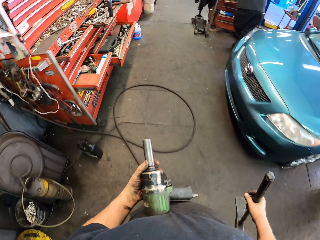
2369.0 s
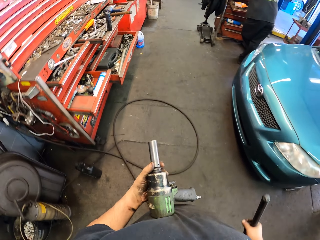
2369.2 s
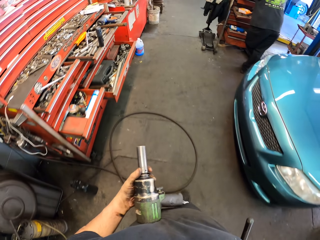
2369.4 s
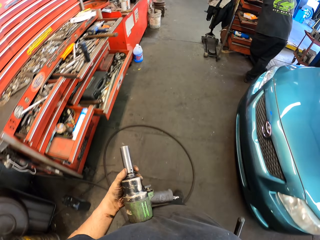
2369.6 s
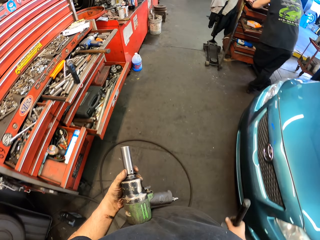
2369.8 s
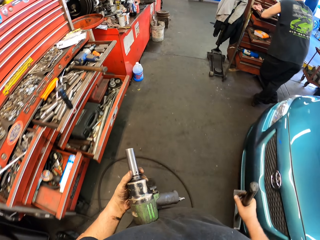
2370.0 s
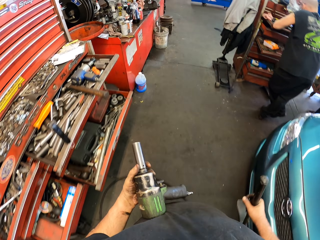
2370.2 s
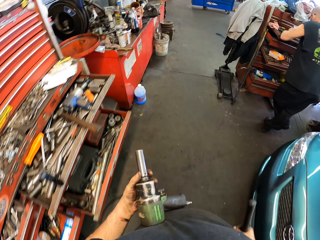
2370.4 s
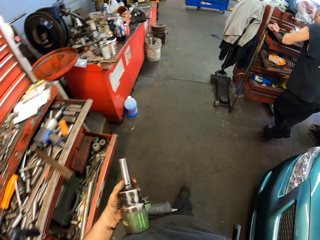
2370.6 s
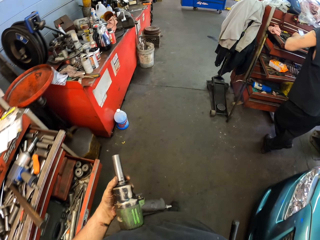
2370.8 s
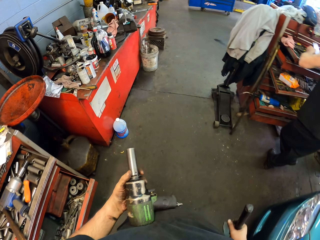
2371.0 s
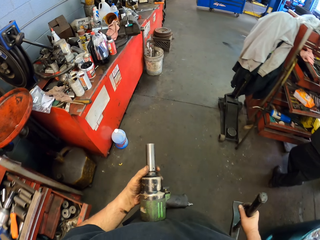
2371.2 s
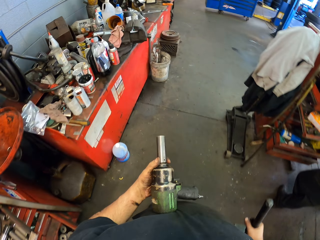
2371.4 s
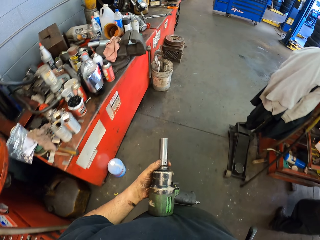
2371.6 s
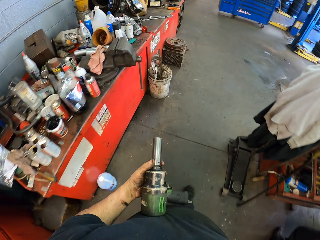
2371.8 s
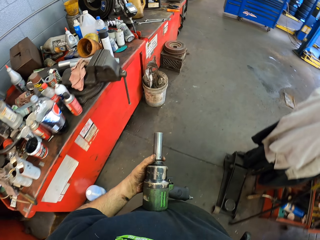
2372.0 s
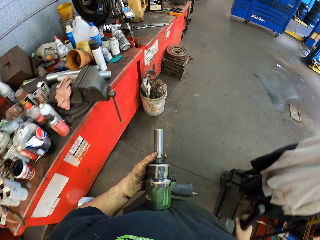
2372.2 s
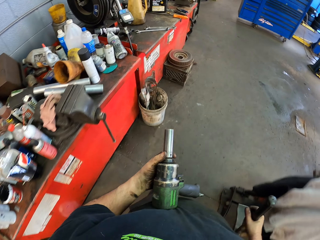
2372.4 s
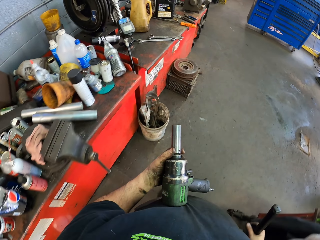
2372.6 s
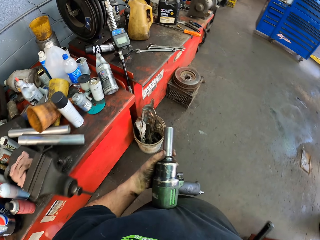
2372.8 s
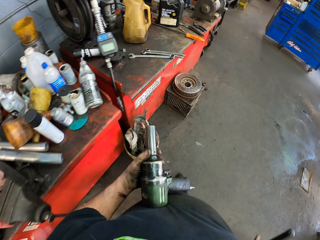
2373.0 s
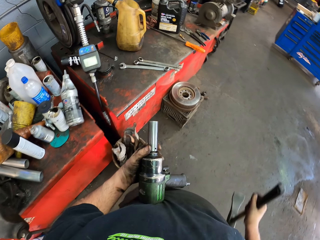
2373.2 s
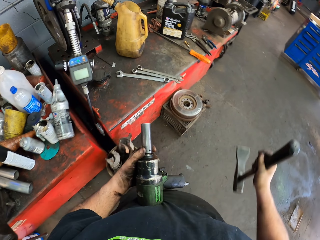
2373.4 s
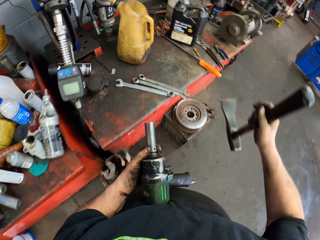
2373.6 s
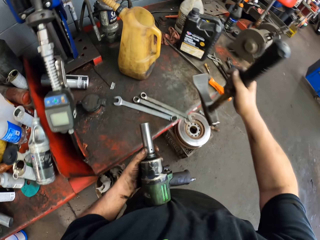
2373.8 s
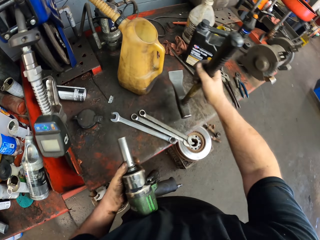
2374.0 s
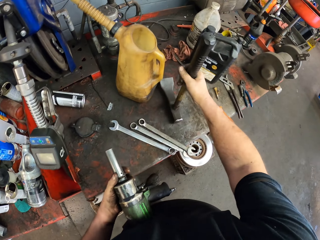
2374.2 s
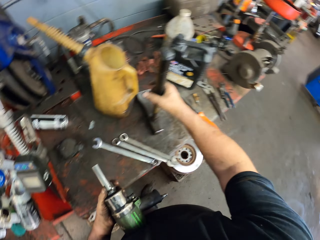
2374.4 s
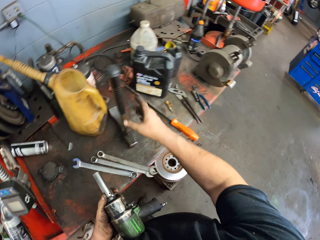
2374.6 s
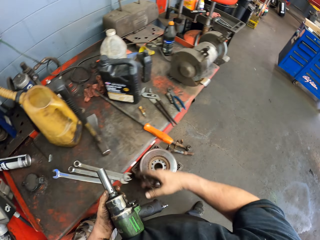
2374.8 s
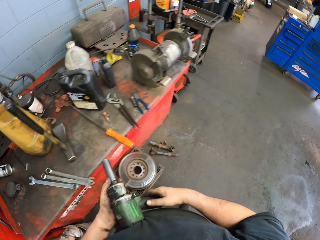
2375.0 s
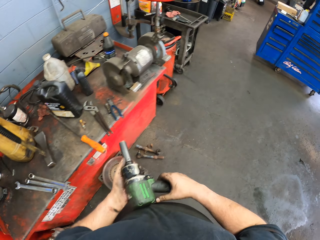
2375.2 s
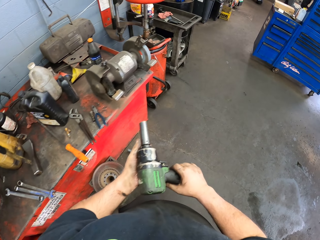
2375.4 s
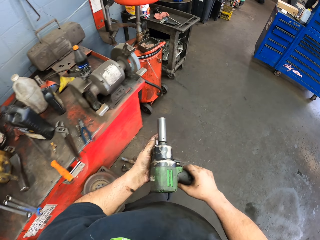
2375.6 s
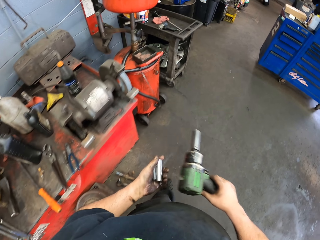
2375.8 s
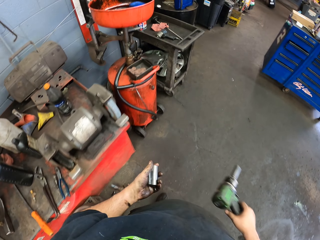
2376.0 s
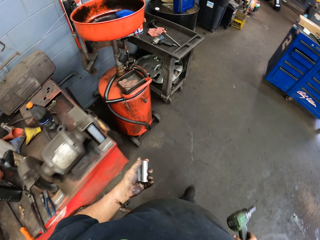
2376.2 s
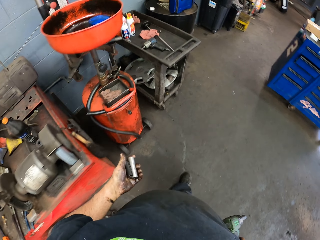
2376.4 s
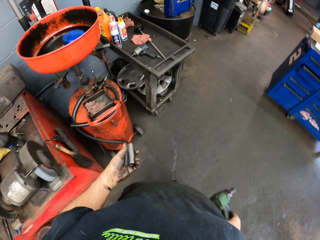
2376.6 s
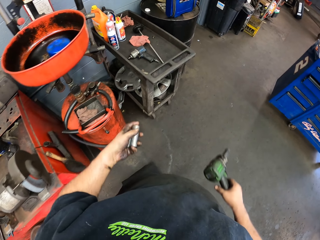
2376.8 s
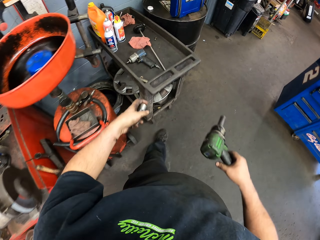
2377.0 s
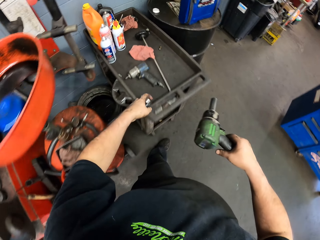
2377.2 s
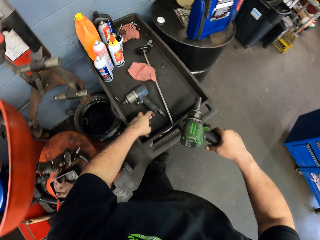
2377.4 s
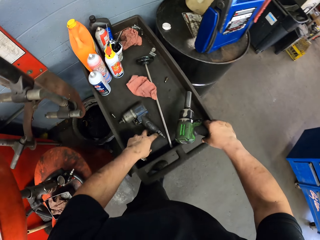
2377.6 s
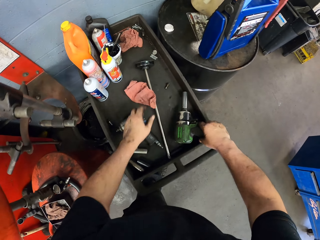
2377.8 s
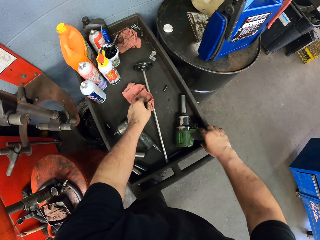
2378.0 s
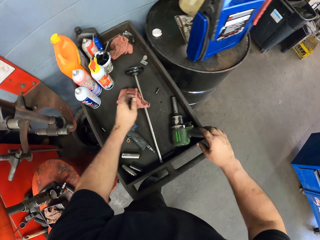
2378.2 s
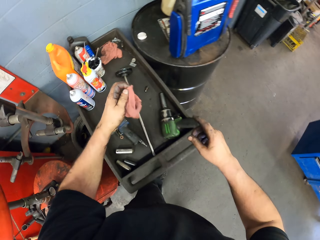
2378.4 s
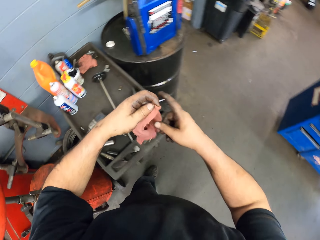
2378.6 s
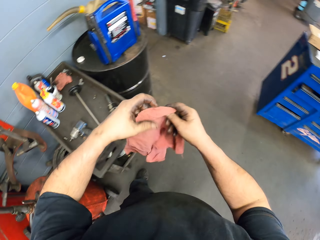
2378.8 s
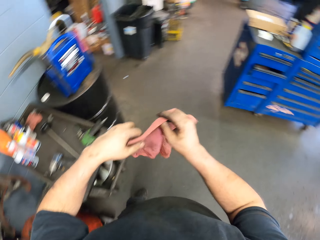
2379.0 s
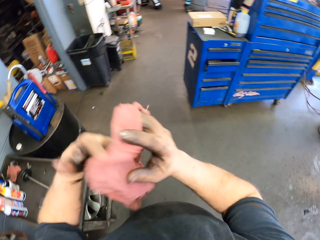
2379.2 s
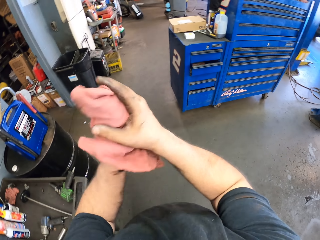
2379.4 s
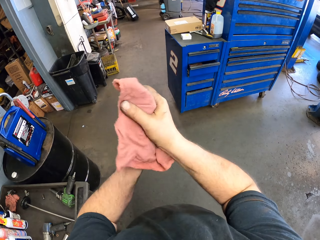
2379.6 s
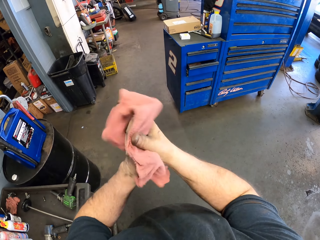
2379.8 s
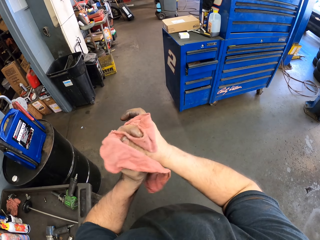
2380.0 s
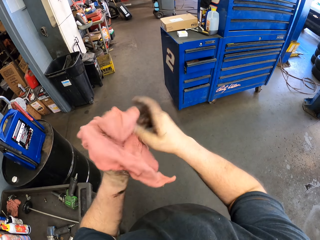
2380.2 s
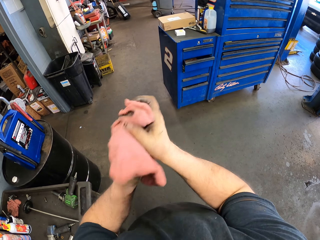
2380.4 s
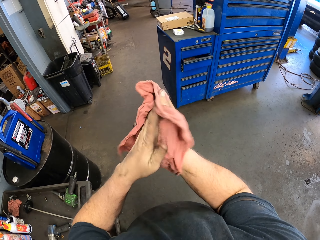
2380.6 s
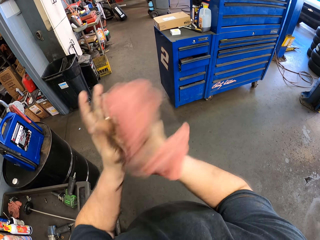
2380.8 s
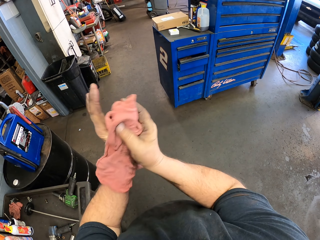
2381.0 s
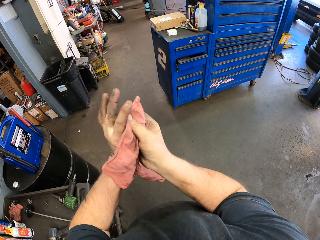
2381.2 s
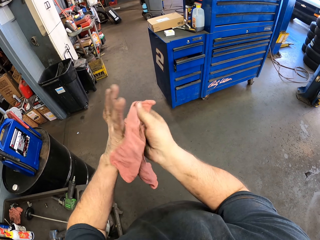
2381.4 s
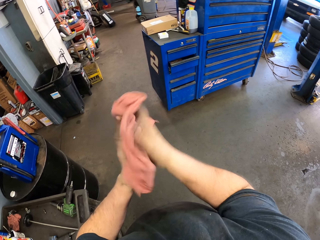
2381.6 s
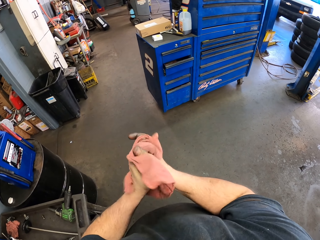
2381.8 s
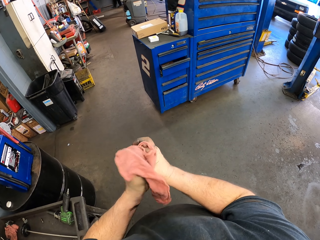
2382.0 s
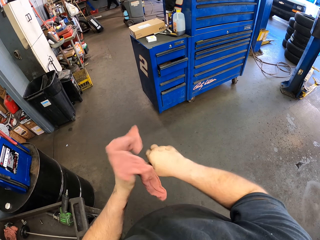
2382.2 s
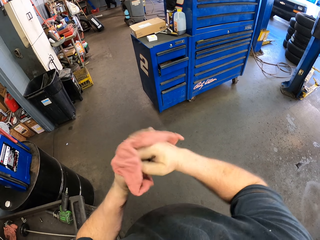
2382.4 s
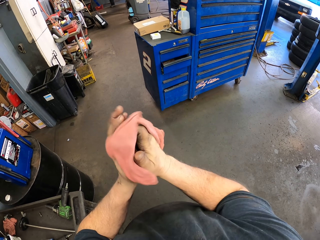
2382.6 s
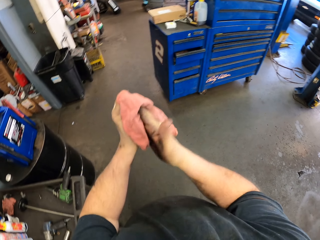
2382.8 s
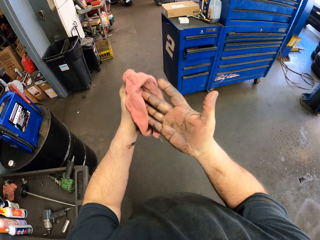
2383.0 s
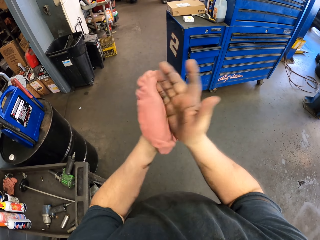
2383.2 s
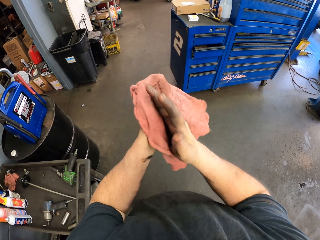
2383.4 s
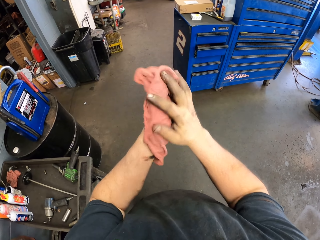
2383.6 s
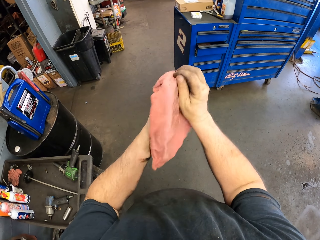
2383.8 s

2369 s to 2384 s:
The camera wearer puts the hammer on the counter. They move around the garage. They put the rotor cylinders on a tray. They put the impact wrench on the tray. They pick up a cloth. They wipe the hand.

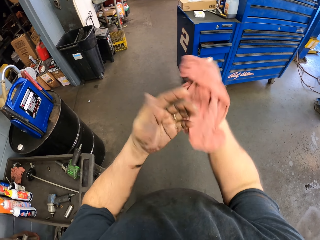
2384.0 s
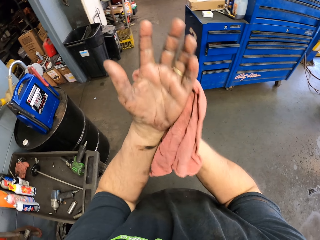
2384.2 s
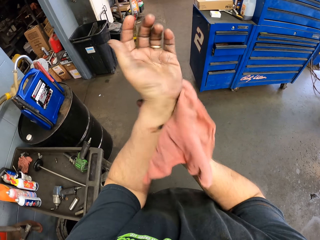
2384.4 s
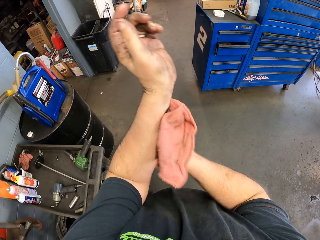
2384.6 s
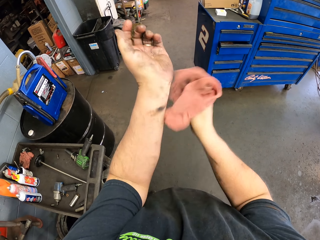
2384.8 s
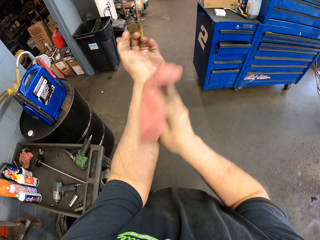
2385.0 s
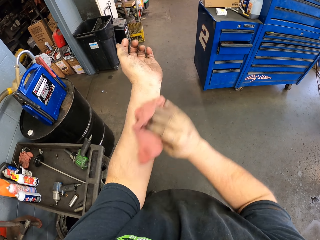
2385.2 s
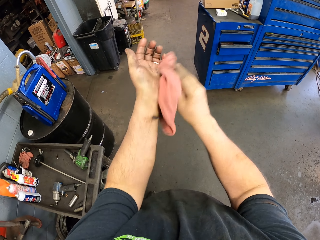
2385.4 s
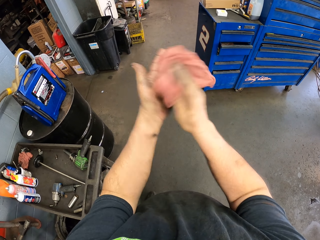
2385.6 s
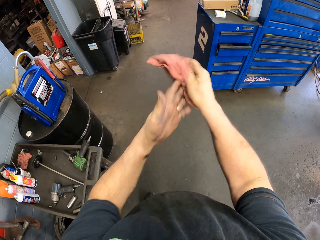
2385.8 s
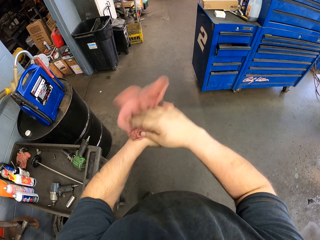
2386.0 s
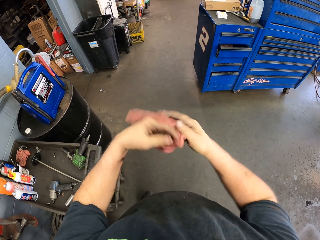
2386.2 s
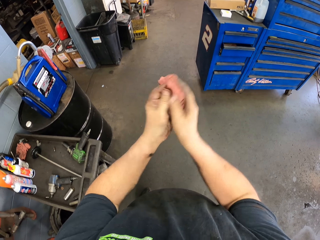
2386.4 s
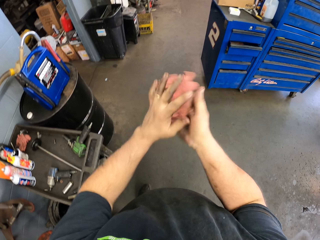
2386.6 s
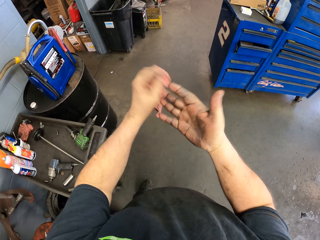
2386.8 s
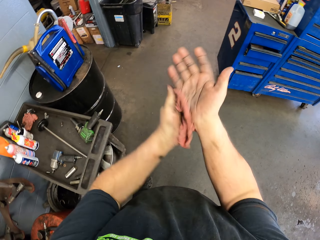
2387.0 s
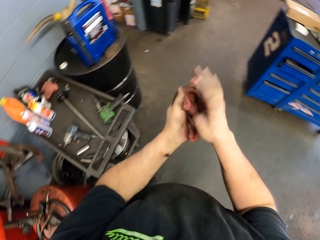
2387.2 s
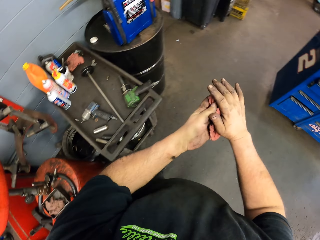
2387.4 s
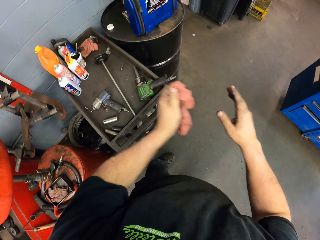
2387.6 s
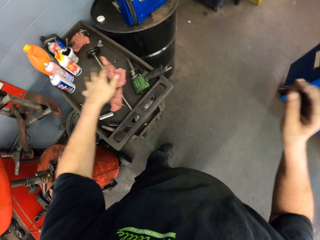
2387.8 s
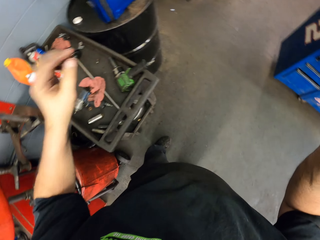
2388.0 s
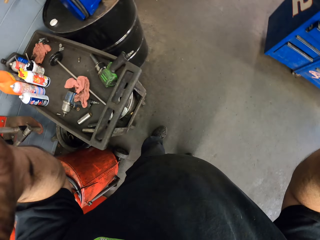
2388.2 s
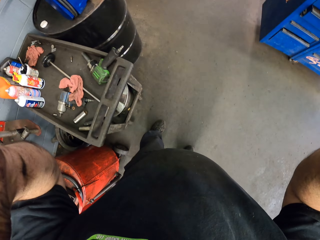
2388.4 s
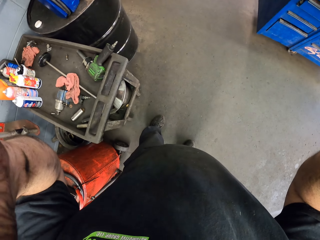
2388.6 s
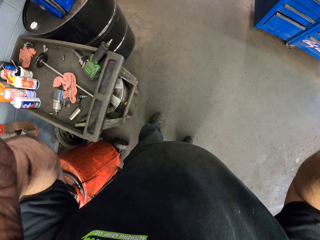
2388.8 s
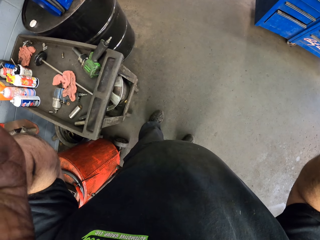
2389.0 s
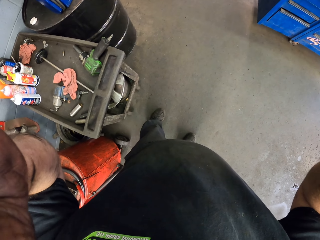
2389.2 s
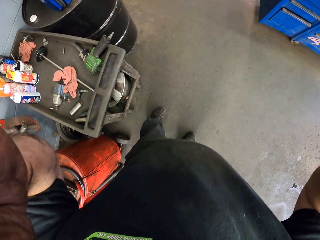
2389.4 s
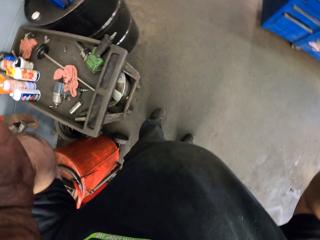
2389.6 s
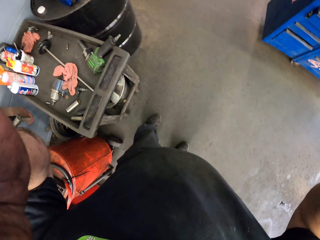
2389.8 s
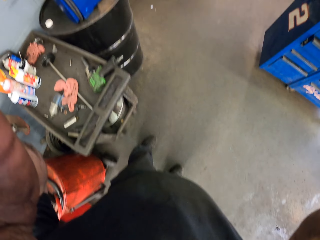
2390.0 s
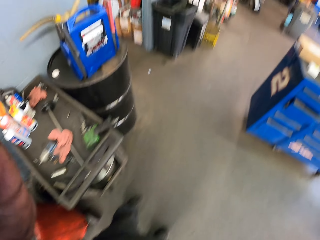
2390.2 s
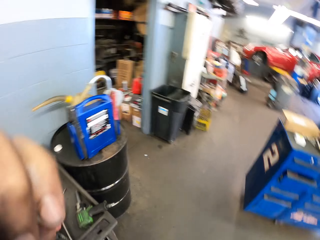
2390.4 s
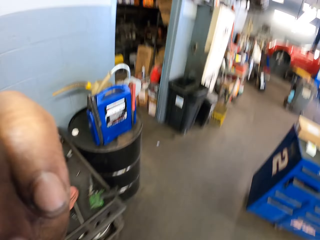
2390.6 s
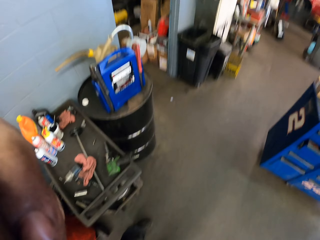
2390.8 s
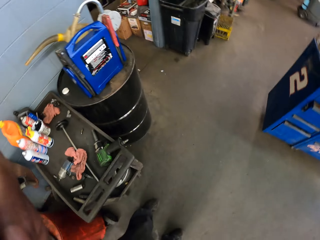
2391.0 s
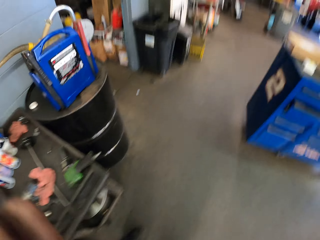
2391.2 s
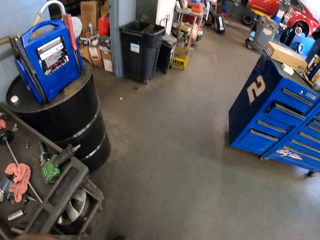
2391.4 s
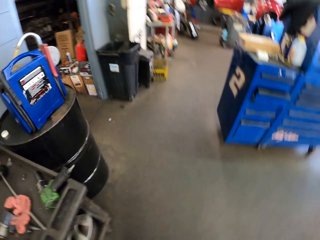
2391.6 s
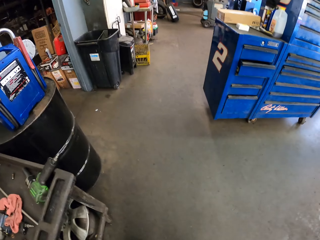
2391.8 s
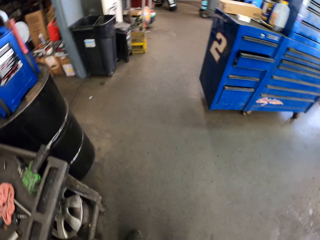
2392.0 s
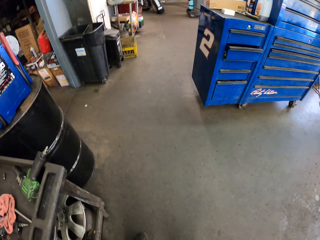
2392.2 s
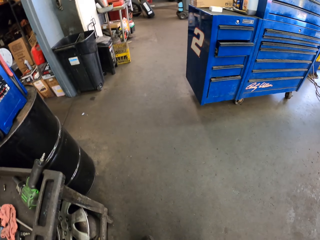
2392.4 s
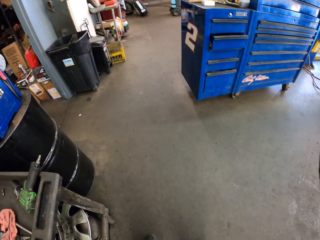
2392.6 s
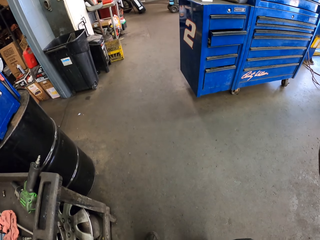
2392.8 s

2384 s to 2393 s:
The camera wearer puts the towel down. They lift up the hand and adjust the camera.
